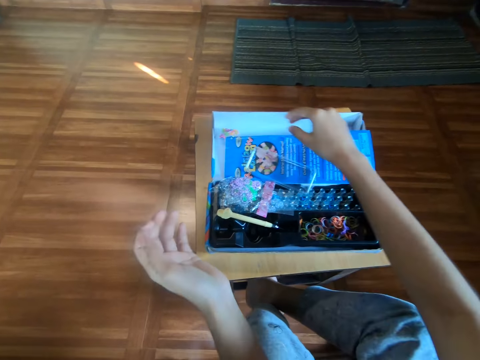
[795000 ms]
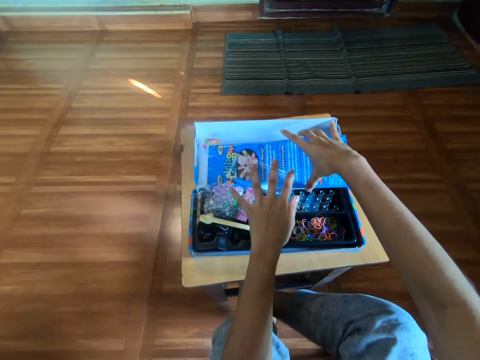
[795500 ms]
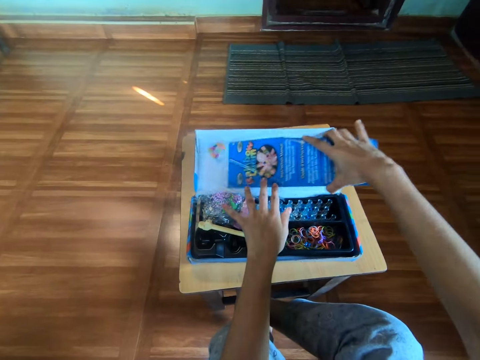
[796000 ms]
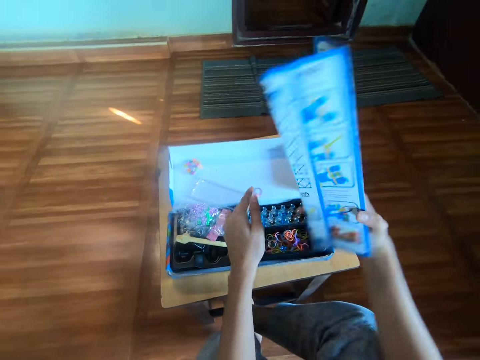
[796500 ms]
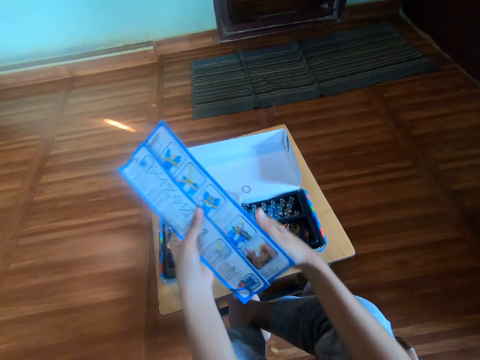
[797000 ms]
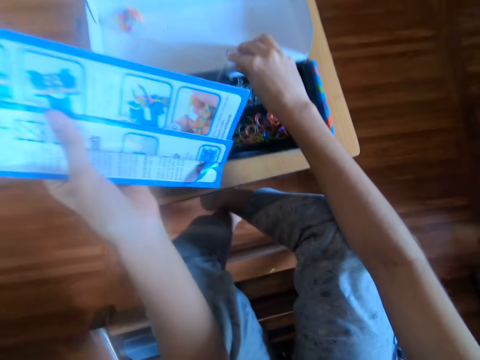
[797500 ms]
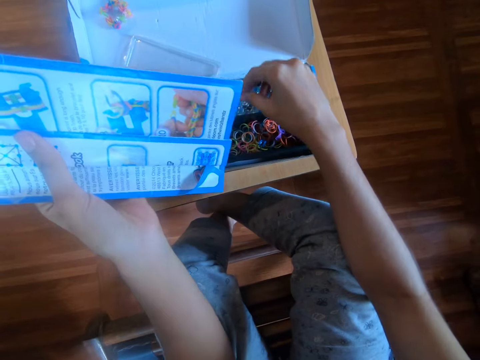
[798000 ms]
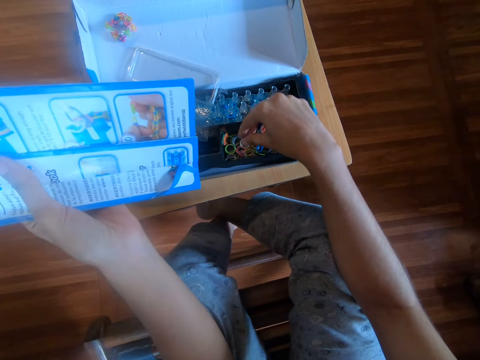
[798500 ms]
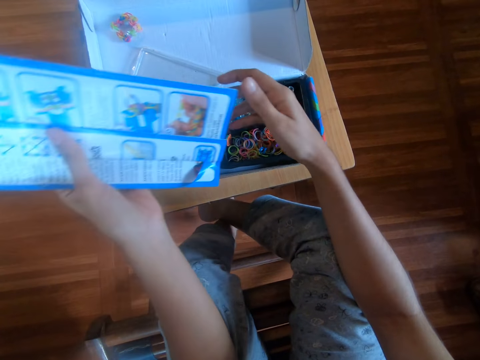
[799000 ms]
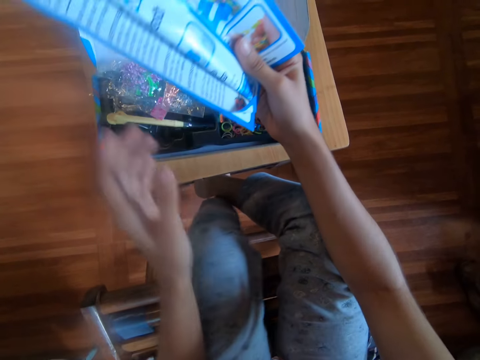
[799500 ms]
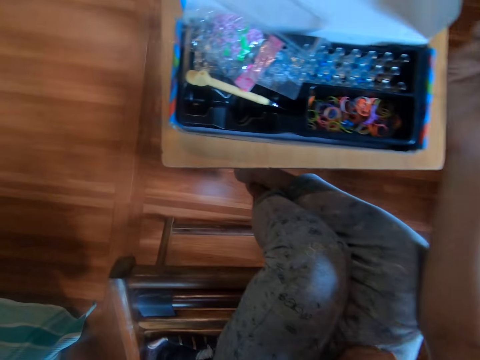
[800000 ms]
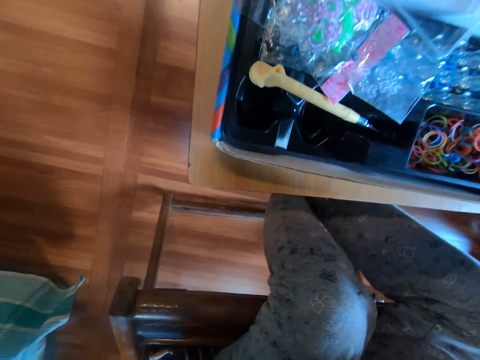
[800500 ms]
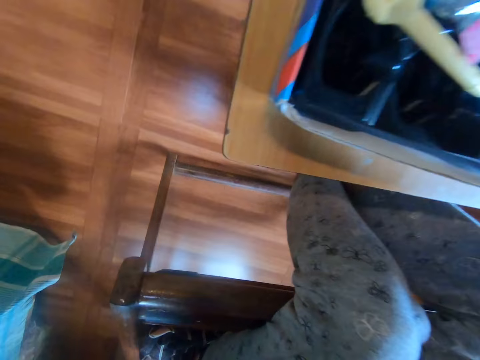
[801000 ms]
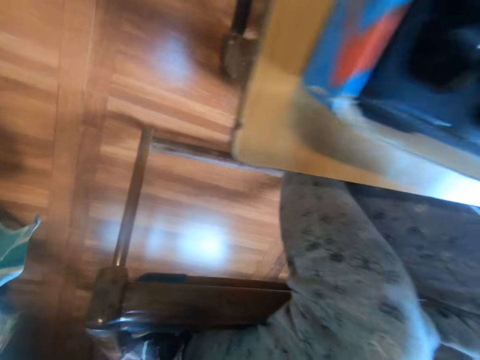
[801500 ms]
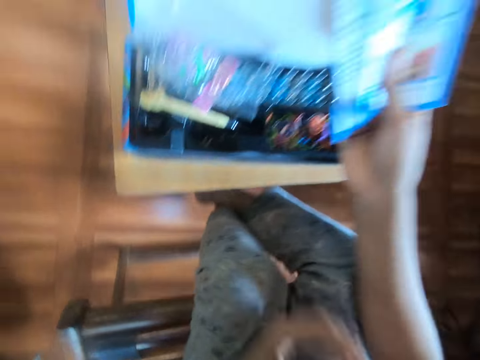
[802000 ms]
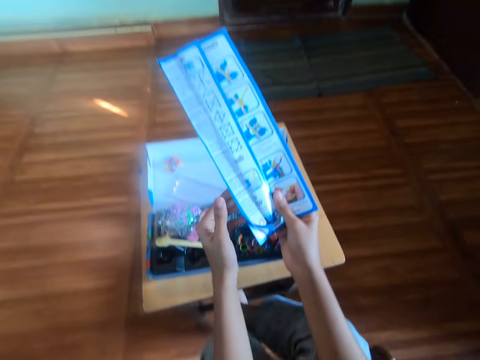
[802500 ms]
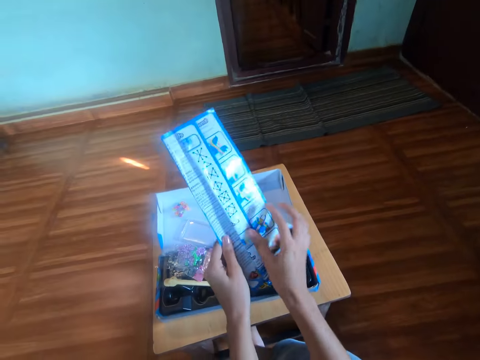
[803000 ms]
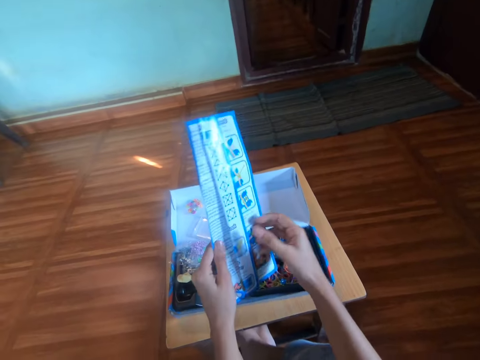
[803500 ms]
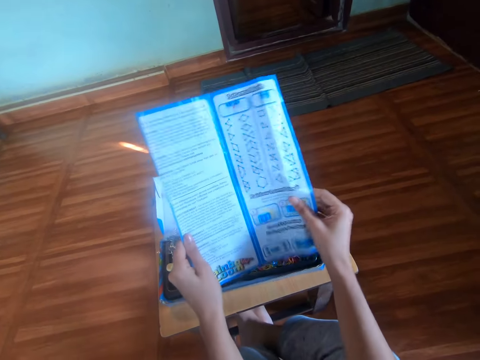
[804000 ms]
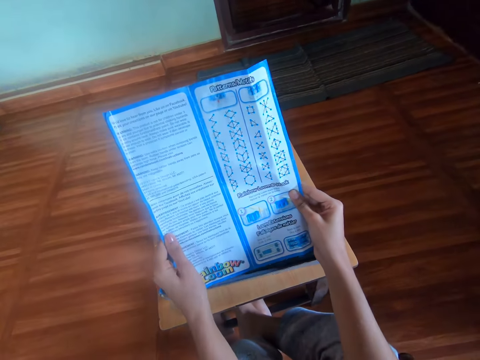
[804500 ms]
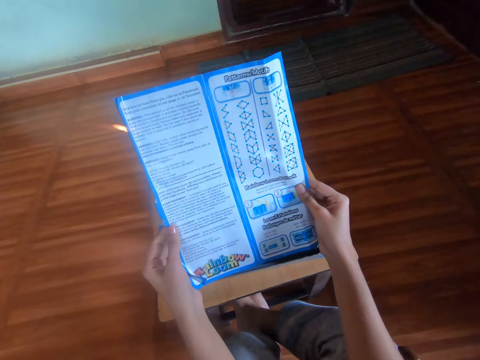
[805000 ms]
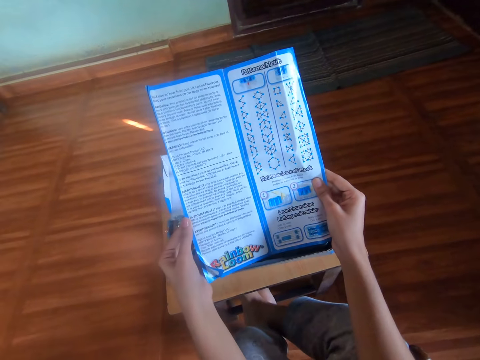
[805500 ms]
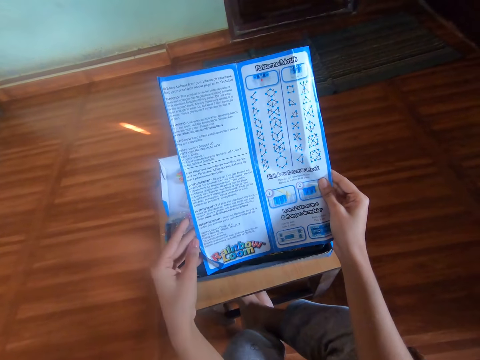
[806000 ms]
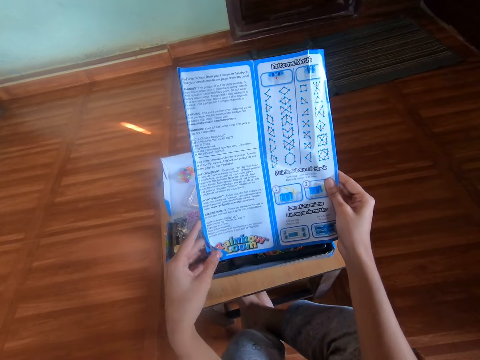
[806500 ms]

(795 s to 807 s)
The camera wearer drops the loom bracelet on the box, on a booklet or brochure. She picks the booklet from the top of the box with her right hand. She holds some rubber bands with her left hand. She transfers the booklet to her left hand. She picks a rubber band from the cover of the box with her right hand. She drops the rubber band into the box, on a loom board. She transfers the booklet to her right hand. She moves her head. She holds the booklet with both hands. She opens the booklet with her right hand.

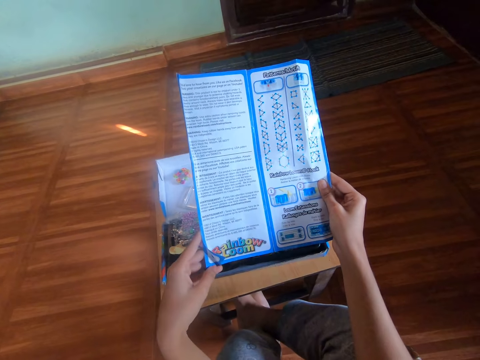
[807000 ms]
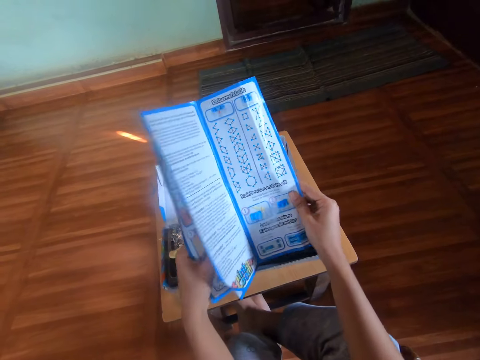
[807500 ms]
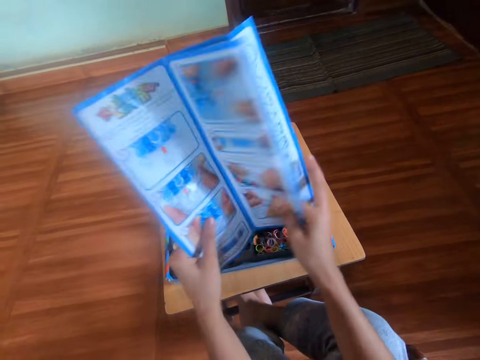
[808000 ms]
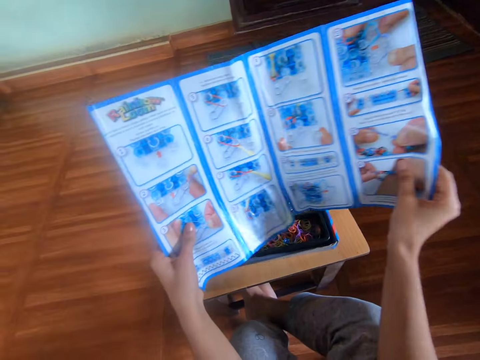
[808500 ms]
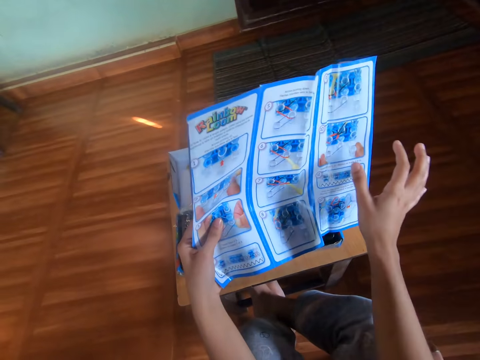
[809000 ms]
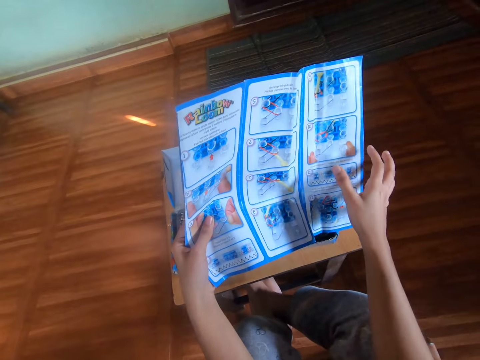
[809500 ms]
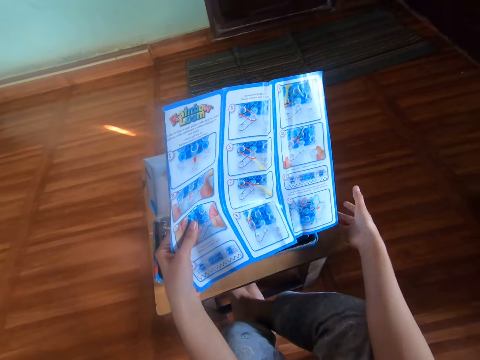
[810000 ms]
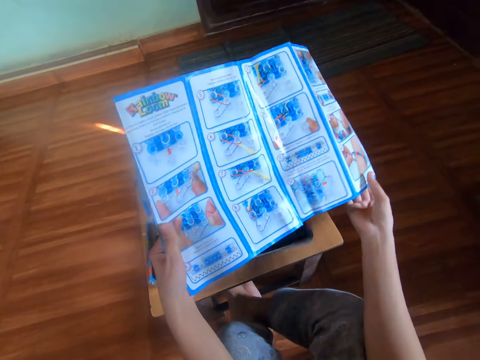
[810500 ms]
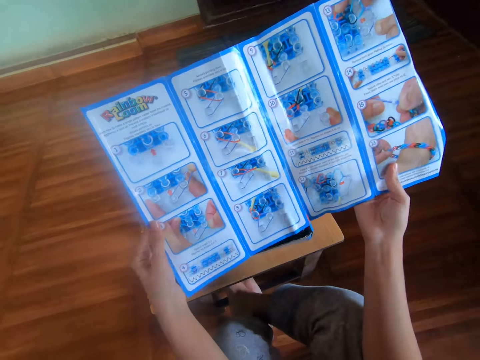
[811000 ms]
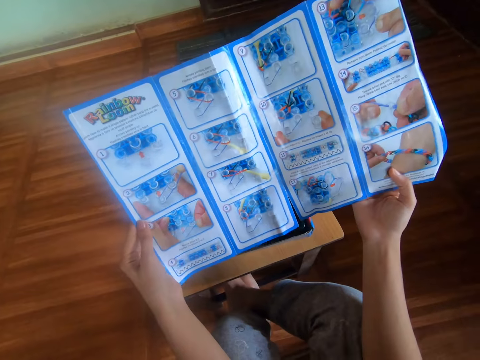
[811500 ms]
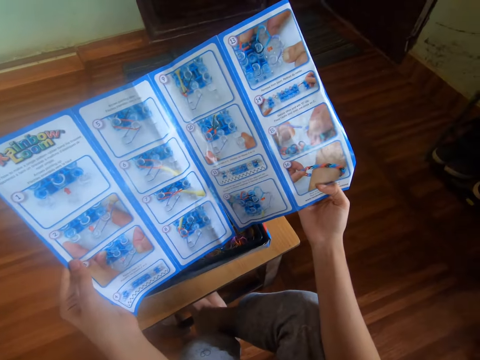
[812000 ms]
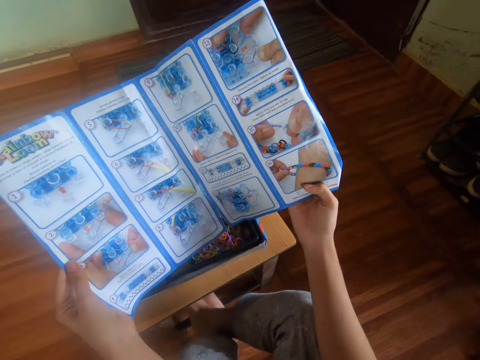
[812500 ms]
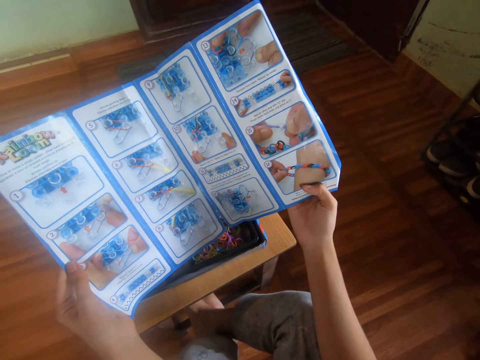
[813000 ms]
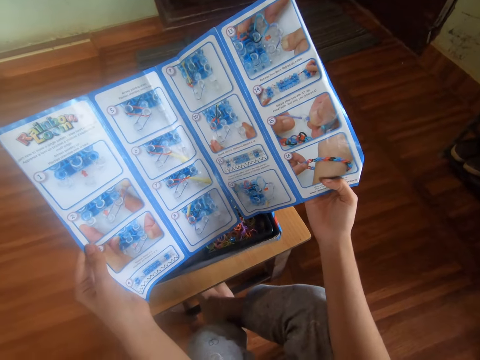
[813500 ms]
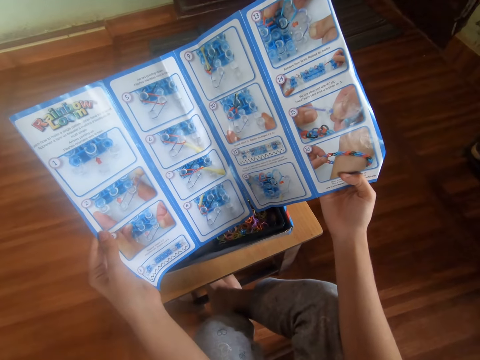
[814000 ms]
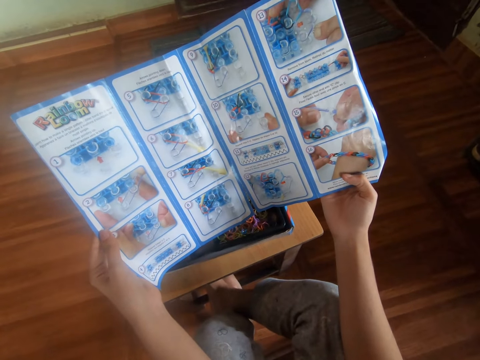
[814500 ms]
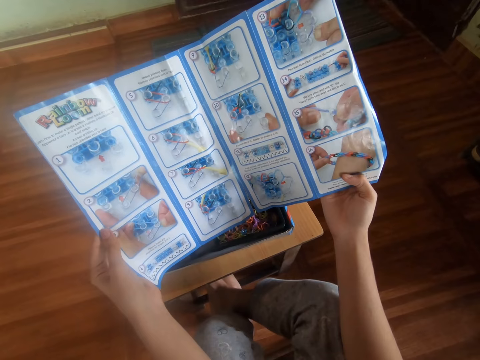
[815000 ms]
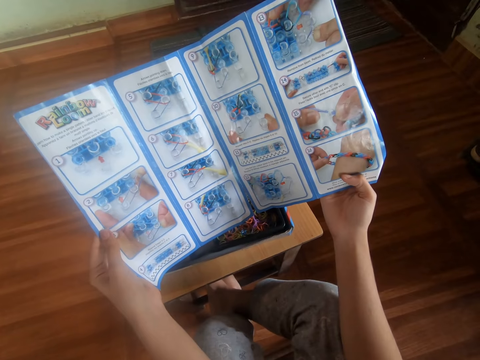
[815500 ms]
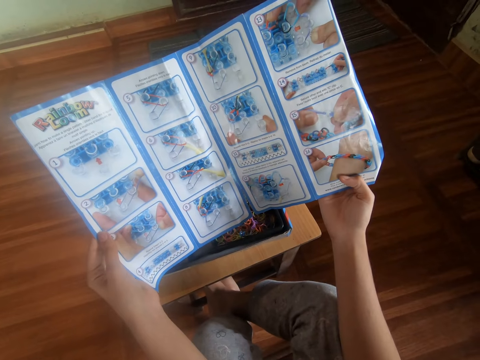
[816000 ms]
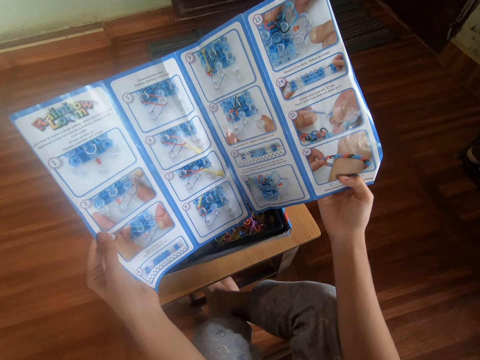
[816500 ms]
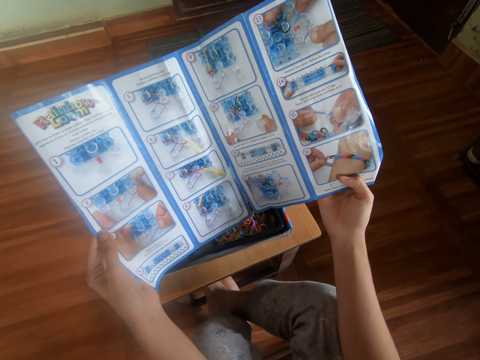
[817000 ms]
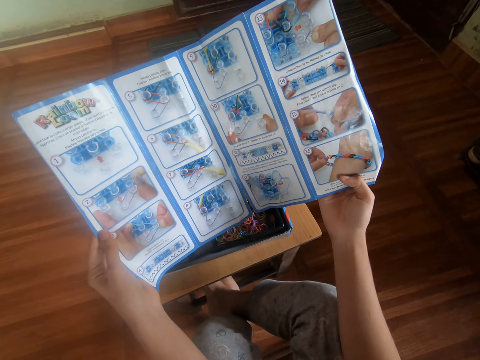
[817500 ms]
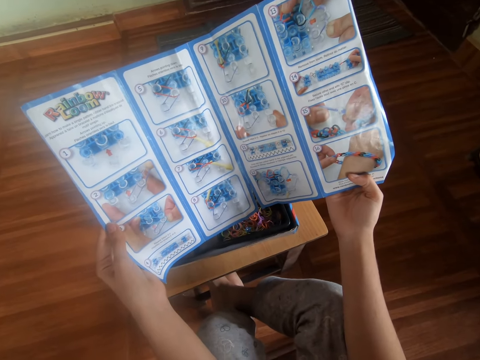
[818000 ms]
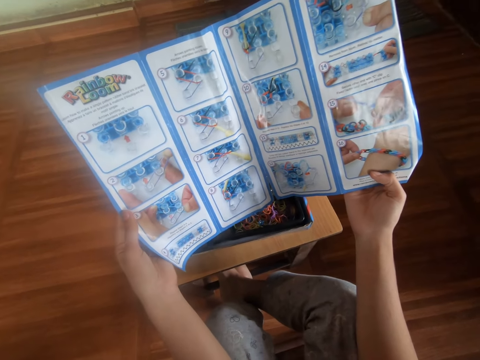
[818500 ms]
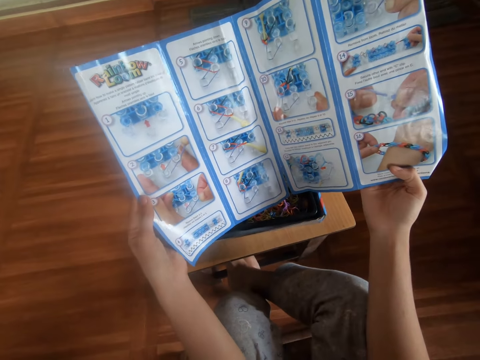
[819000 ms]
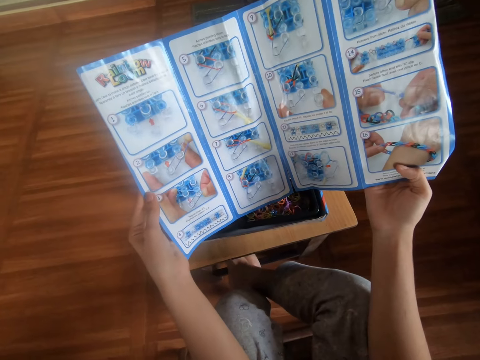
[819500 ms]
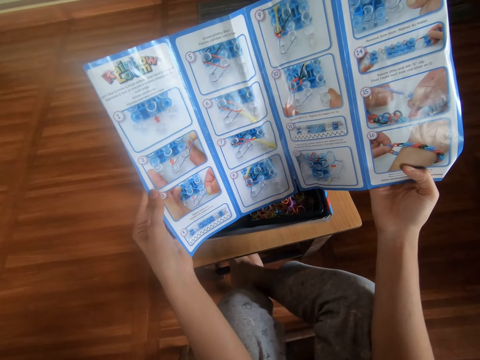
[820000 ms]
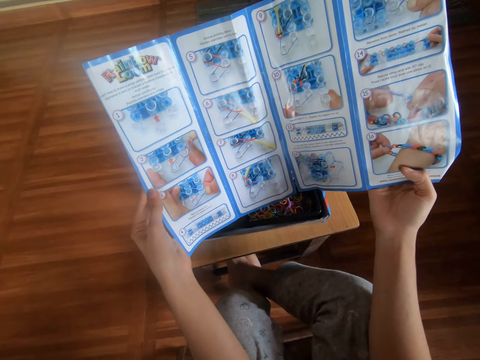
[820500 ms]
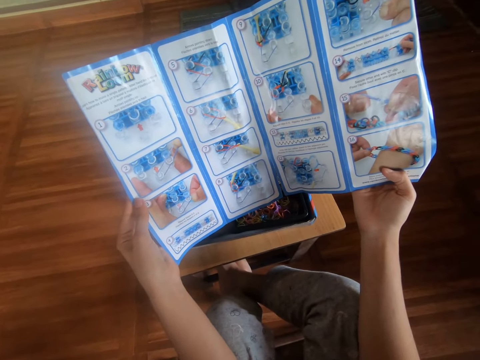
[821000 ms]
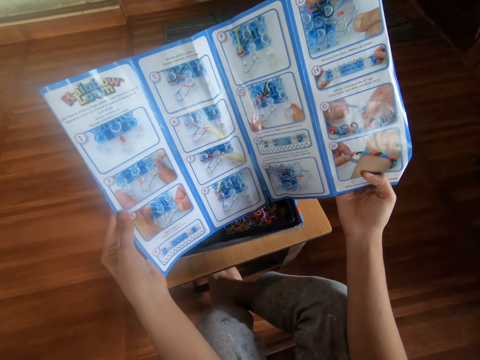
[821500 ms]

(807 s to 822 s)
The camera wearer opens a brochure. She removes her right hand from the booklet. She holds the booklet with her right hand. She holds the brochure.
